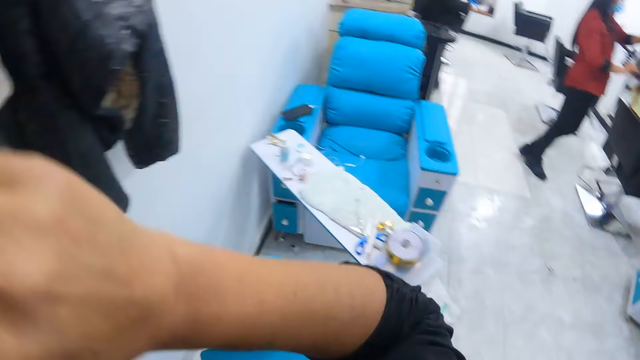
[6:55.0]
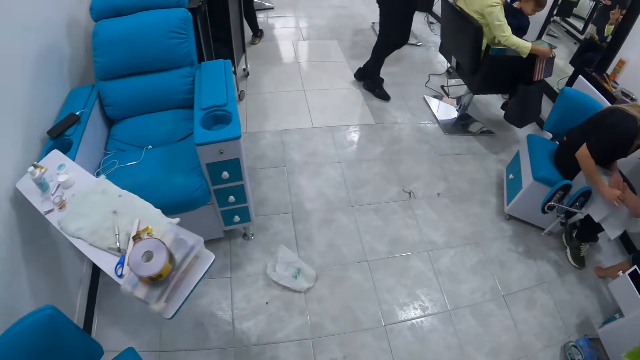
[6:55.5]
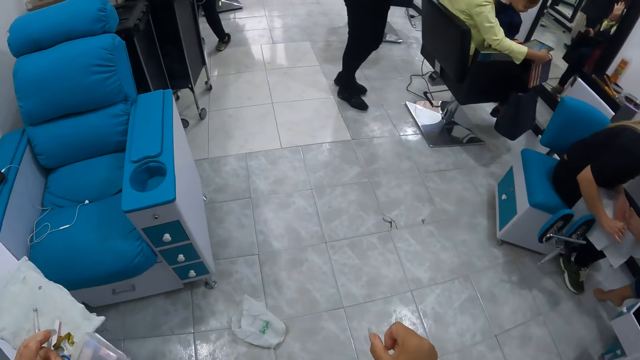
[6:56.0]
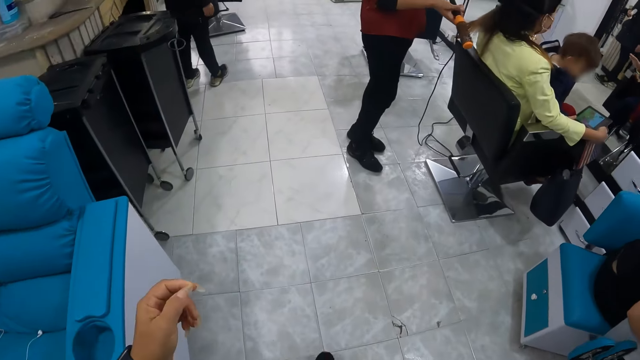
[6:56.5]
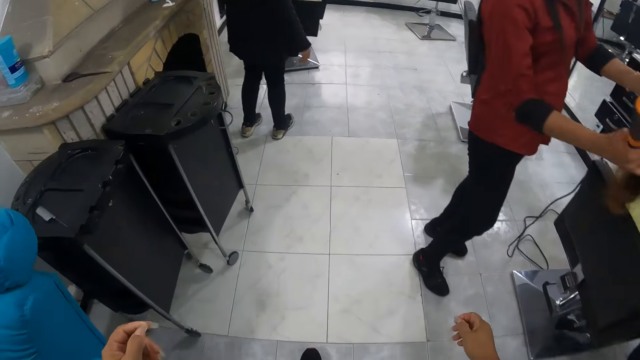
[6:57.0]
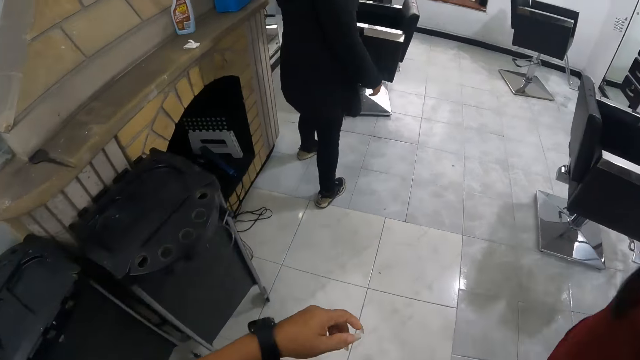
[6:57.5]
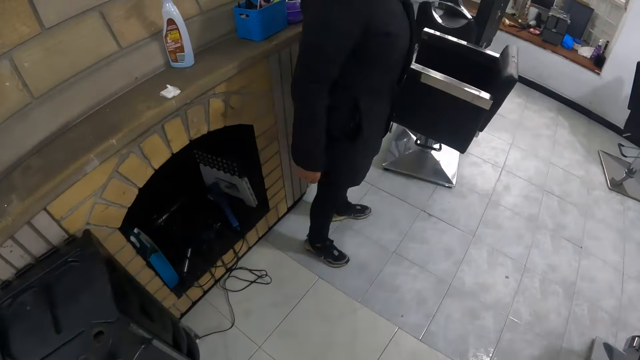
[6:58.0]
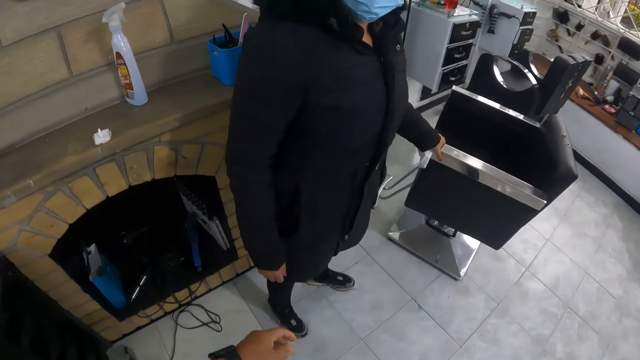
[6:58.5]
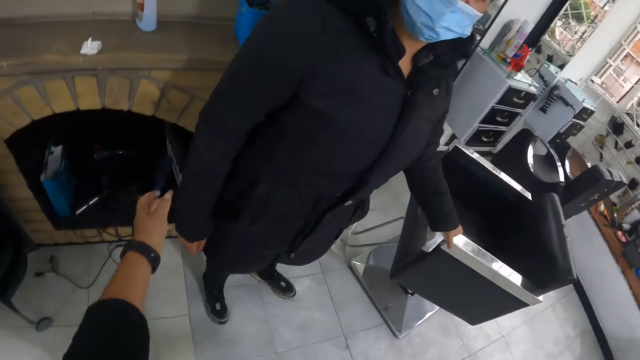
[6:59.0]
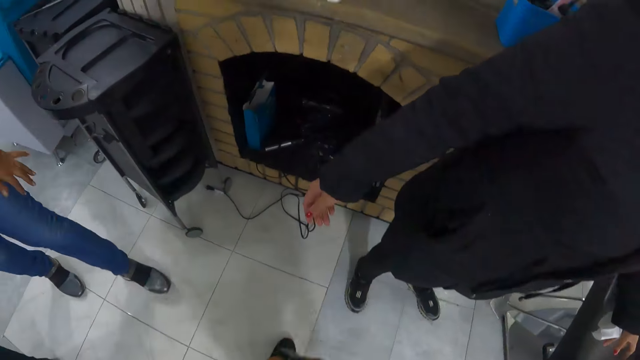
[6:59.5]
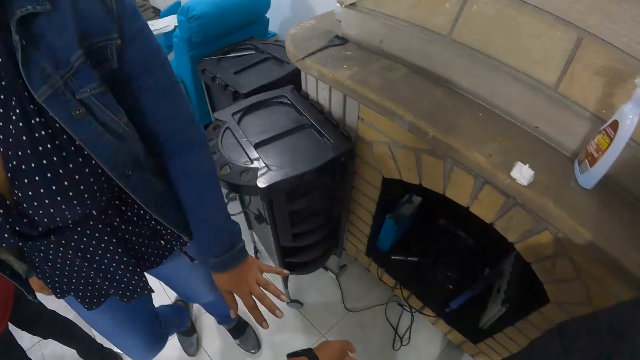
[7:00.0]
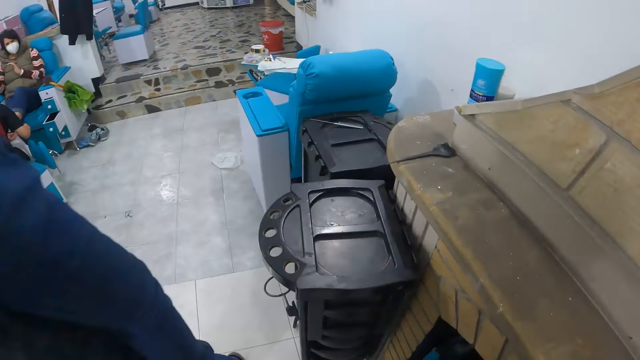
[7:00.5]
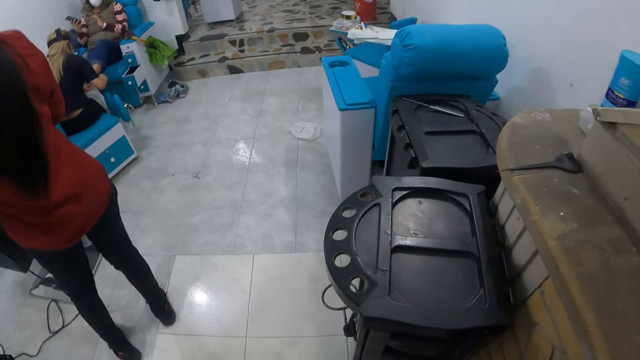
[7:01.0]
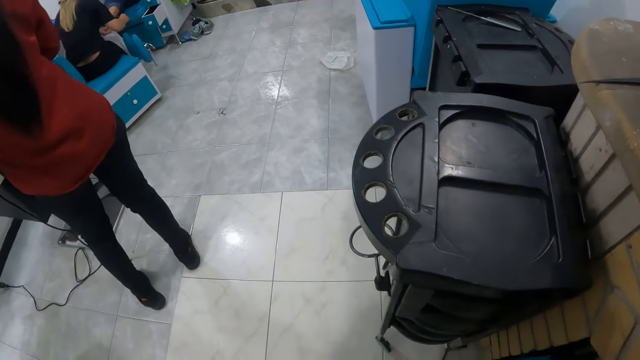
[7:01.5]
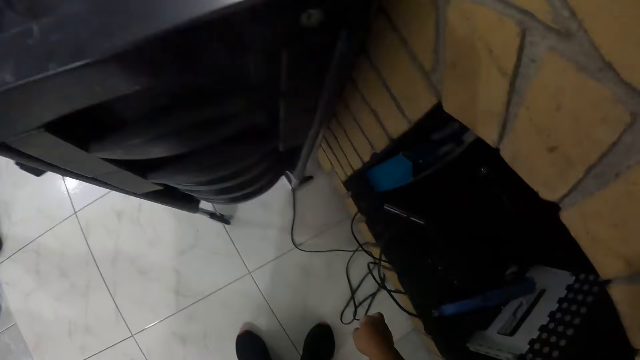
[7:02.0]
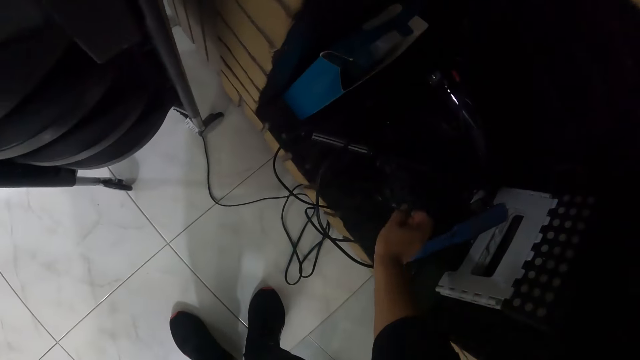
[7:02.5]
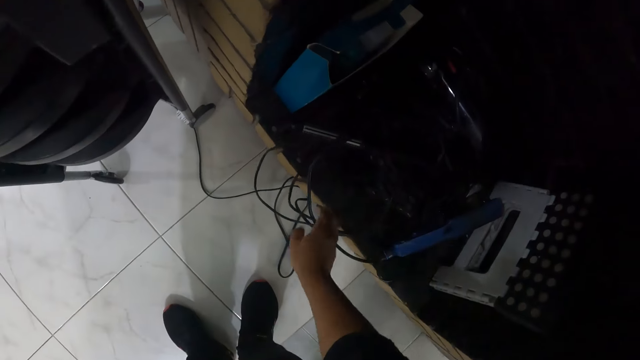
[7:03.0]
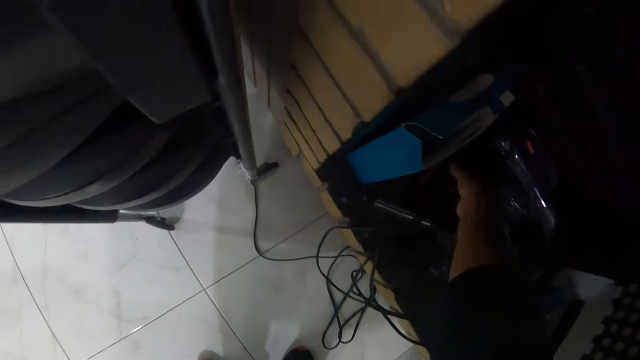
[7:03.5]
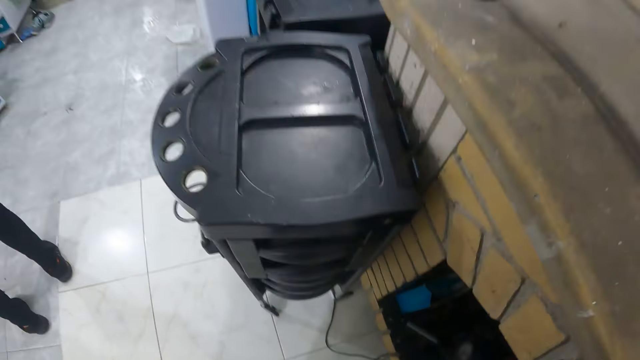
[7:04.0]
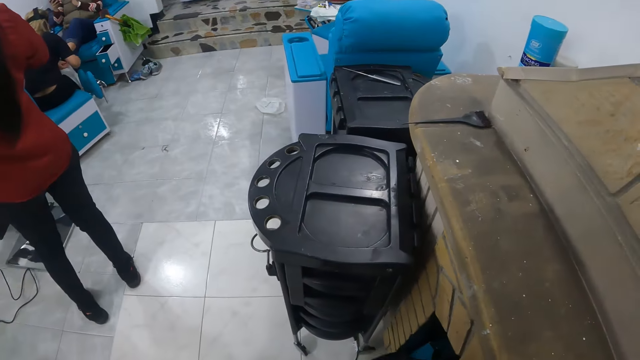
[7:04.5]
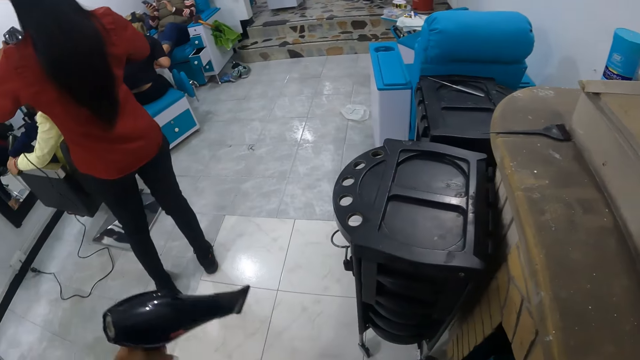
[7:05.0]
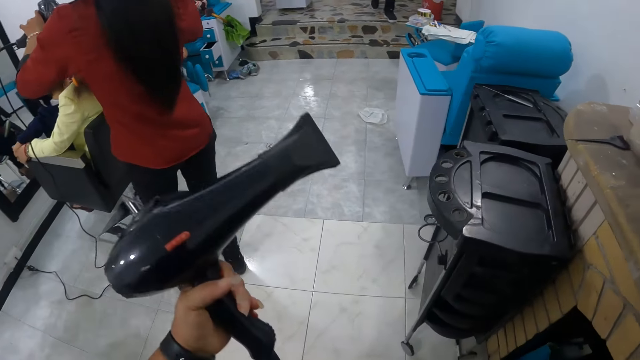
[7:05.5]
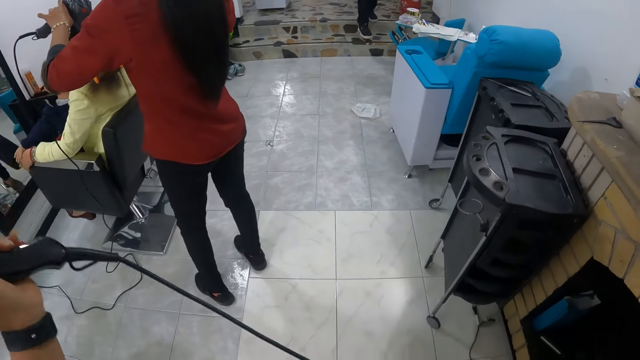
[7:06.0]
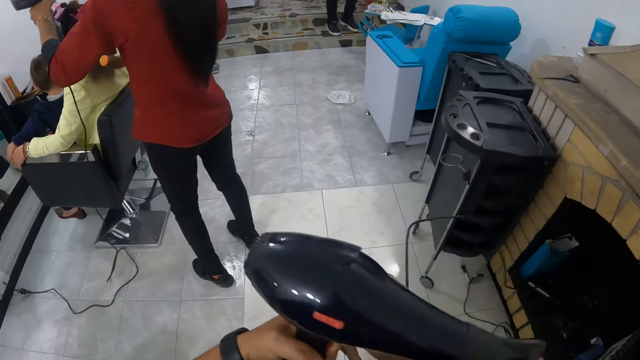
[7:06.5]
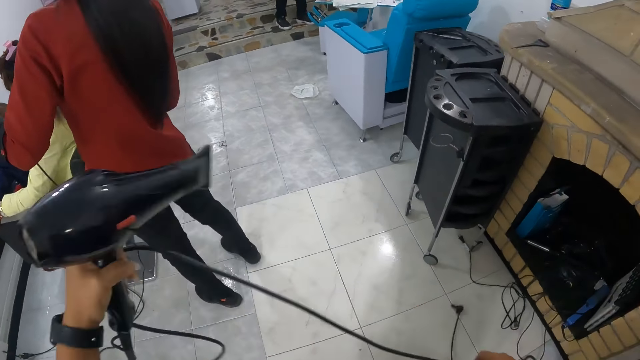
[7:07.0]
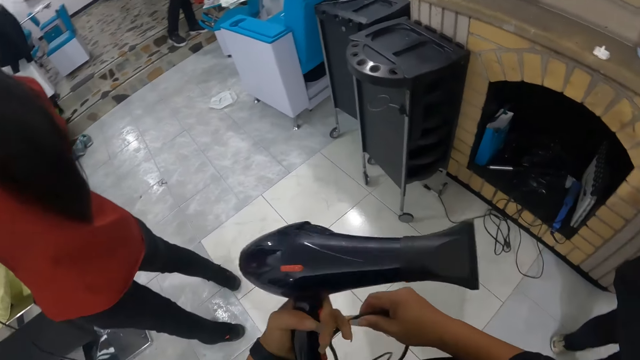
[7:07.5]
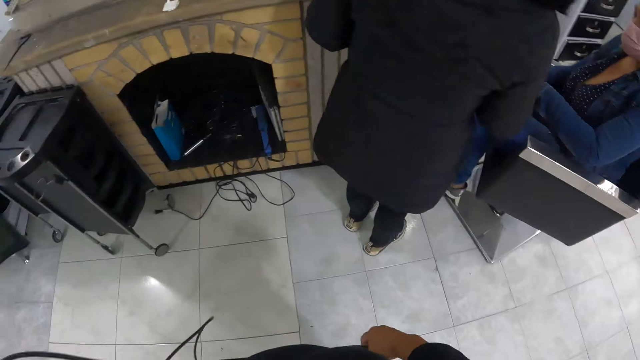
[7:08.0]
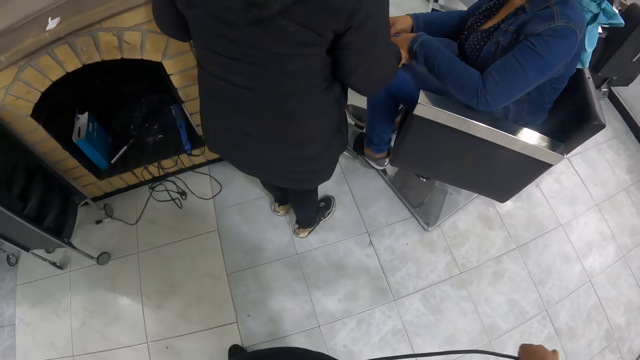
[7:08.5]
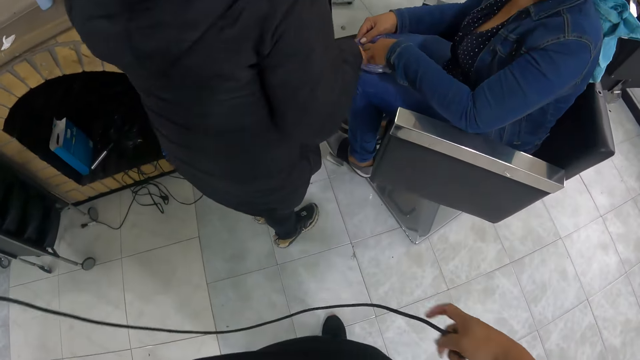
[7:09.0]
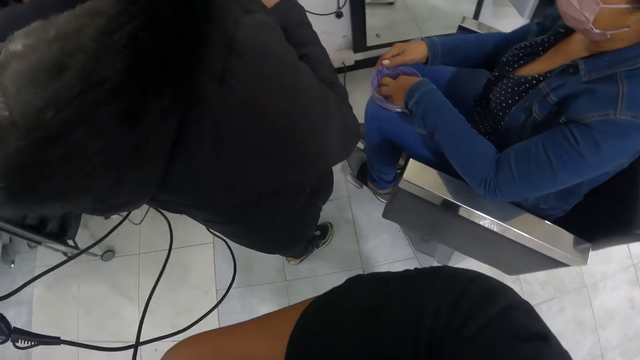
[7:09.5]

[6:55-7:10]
The camera wearer walks around. She touches a woman on her arm with her left hand. She picks up a hairdryer. She holds the hairdryer in her left hand. She straightens the wire of the hairdryer. She walks around.

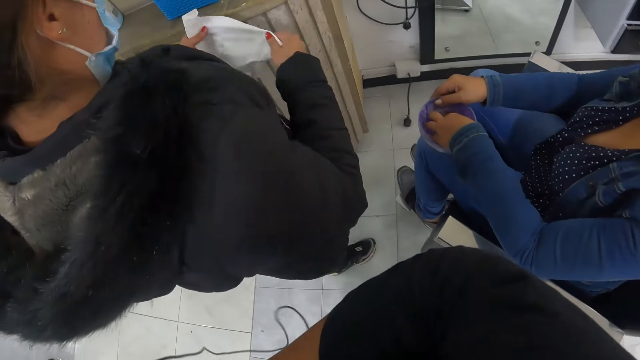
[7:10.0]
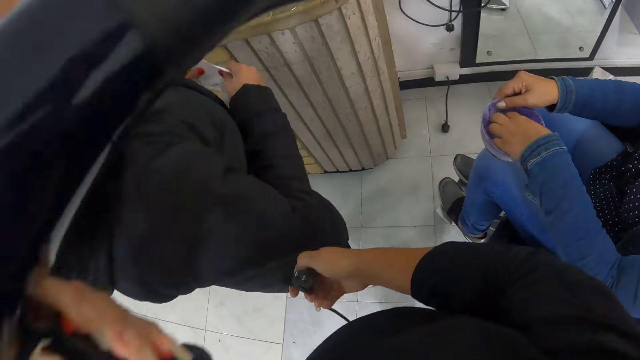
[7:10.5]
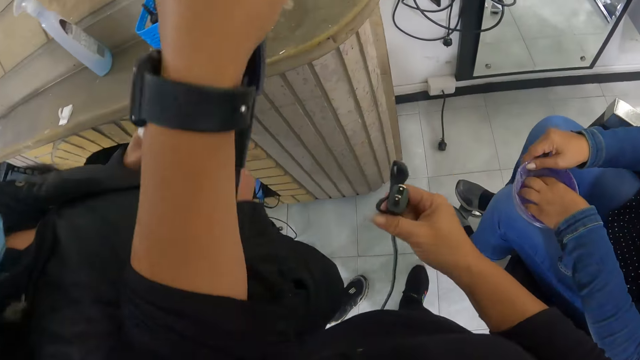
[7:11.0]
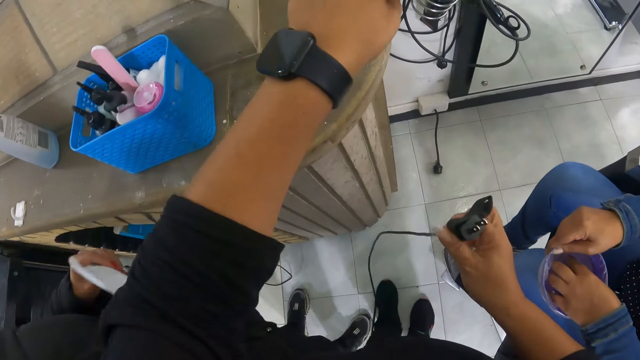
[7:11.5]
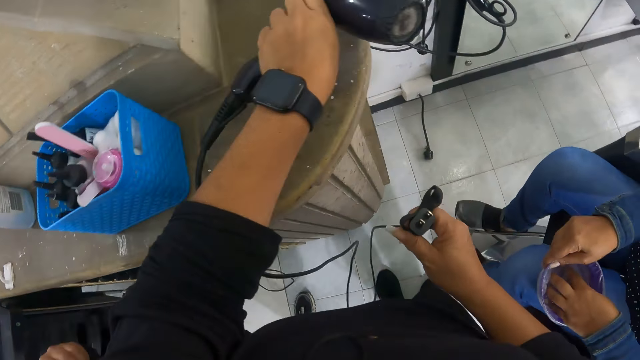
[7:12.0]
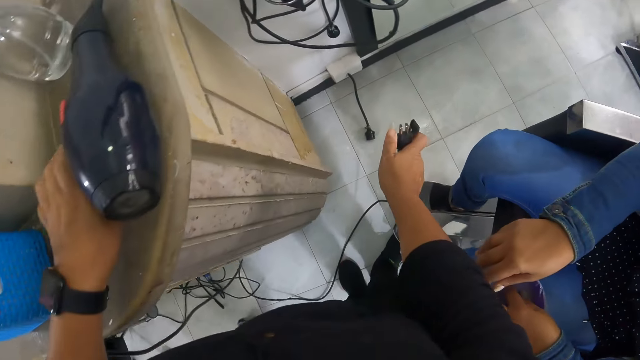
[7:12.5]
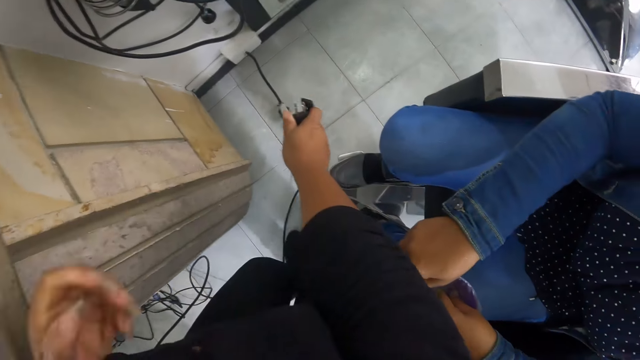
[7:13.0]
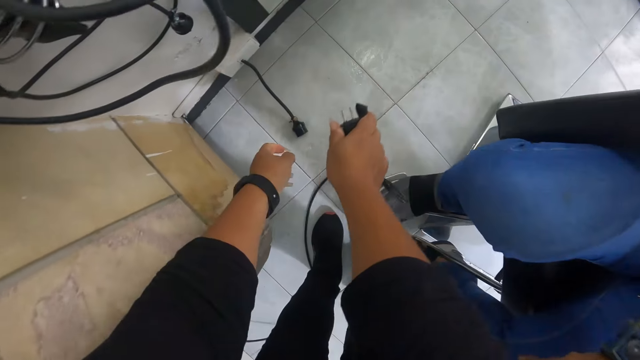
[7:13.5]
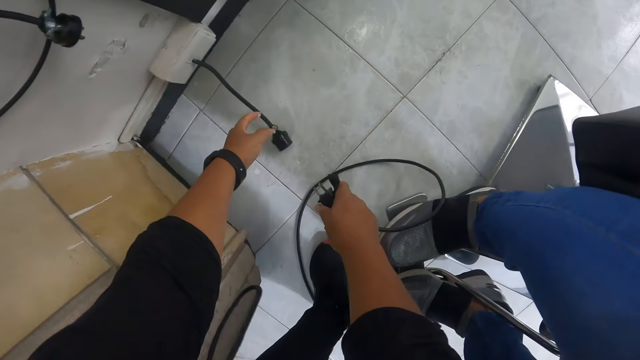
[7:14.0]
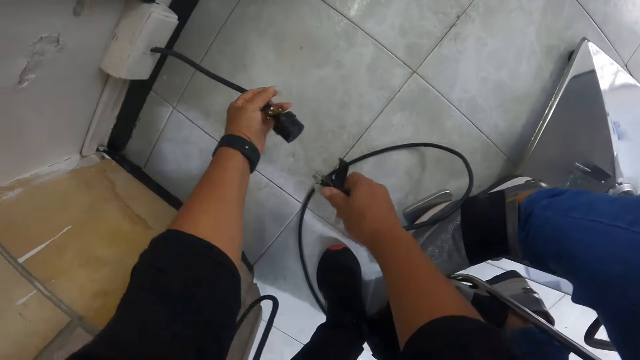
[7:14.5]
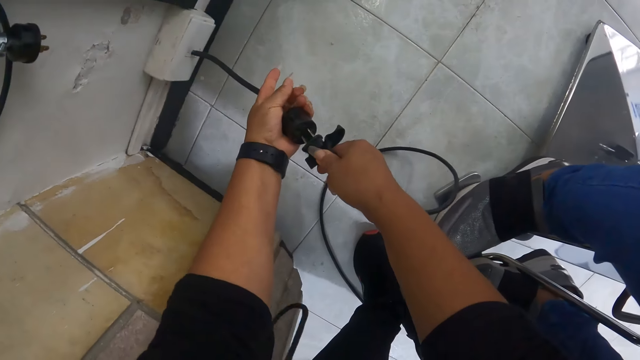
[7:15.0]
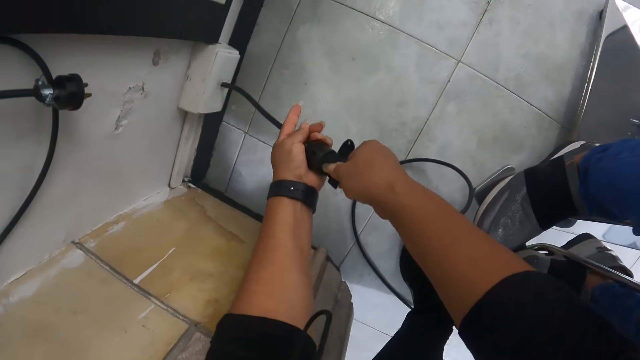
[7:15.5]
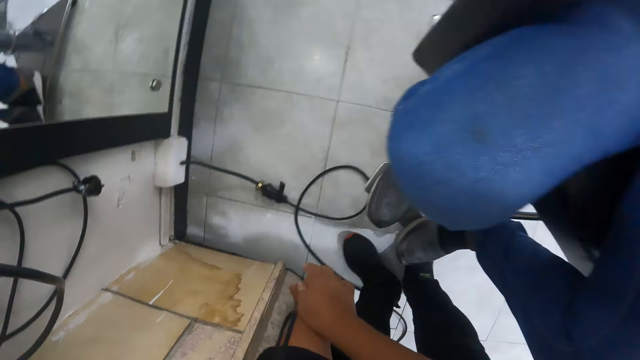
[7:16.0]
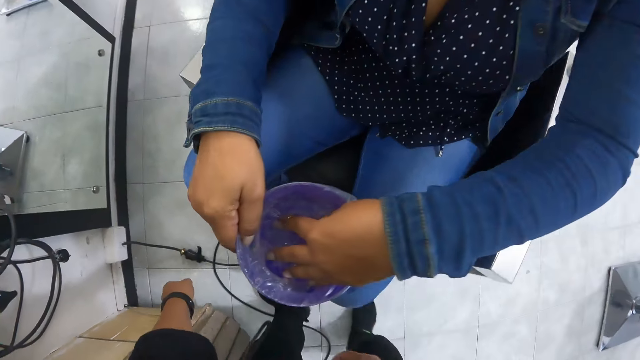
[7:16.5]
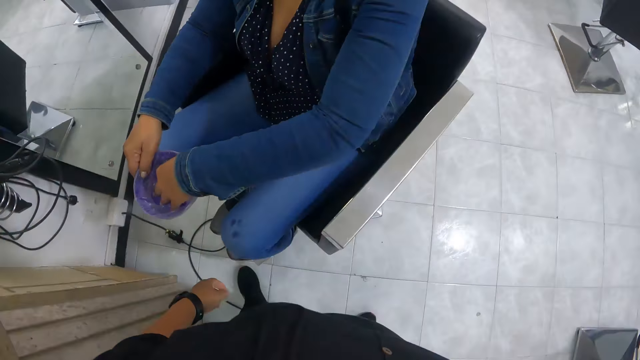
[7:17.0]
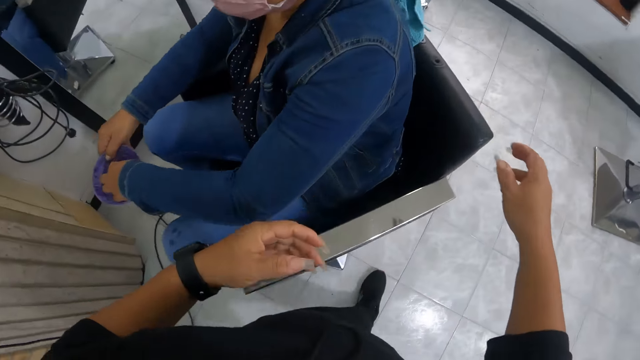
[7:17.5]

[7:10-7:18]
The camera wearer drops the hair dryer on a table with her left hand. She carries an extension cord from the floor with her right hand. She plugs the hair dryer cord into the extension cord with her right hand. She drops the cords on the floor. She walks around.
